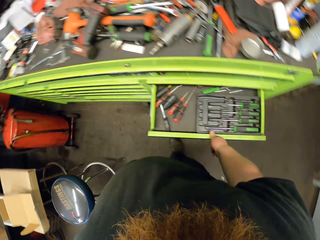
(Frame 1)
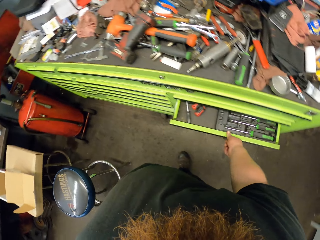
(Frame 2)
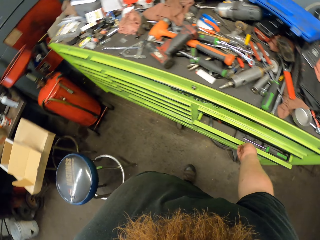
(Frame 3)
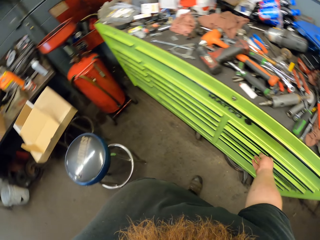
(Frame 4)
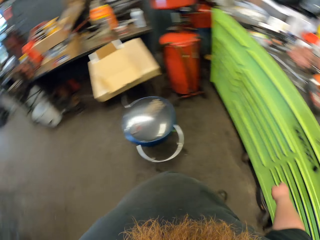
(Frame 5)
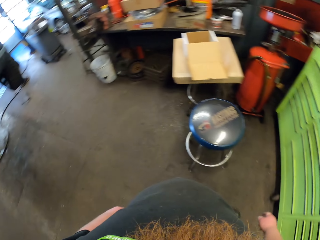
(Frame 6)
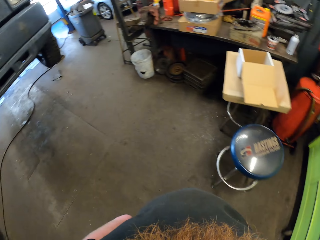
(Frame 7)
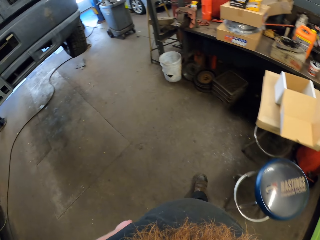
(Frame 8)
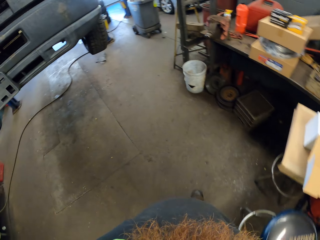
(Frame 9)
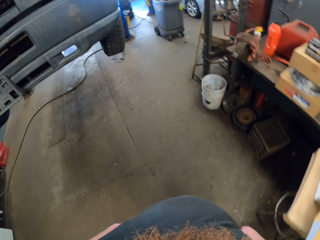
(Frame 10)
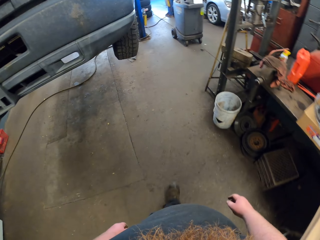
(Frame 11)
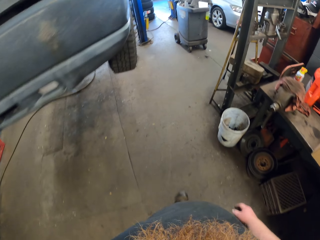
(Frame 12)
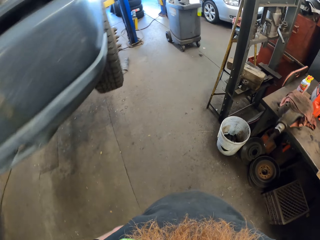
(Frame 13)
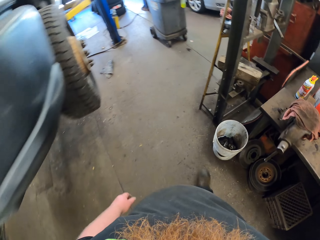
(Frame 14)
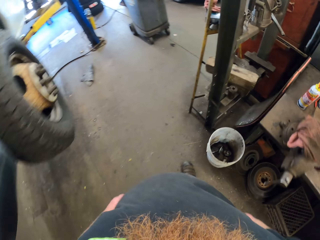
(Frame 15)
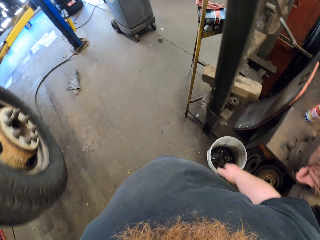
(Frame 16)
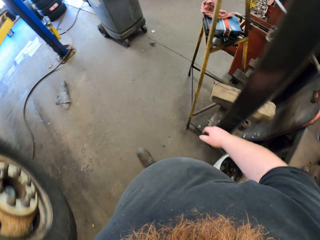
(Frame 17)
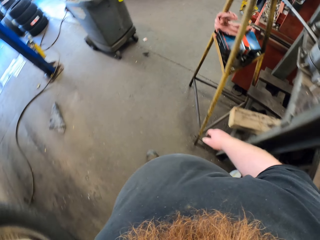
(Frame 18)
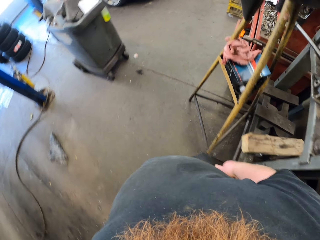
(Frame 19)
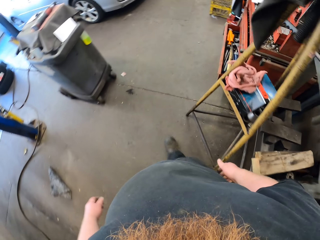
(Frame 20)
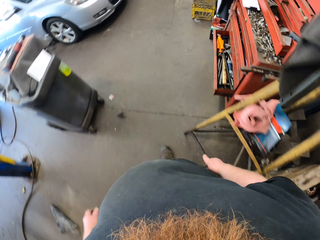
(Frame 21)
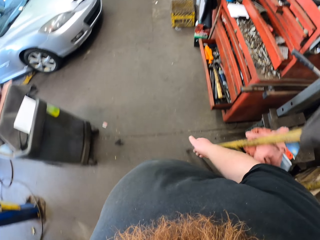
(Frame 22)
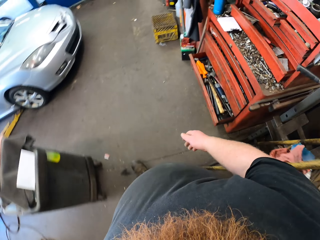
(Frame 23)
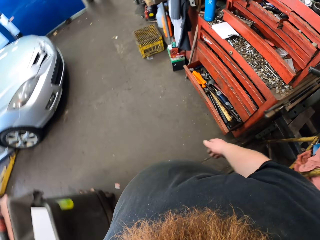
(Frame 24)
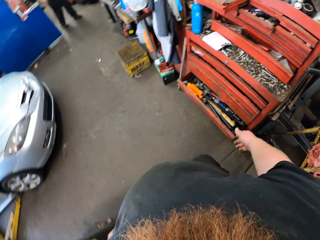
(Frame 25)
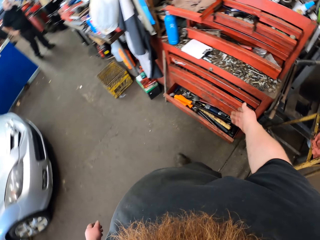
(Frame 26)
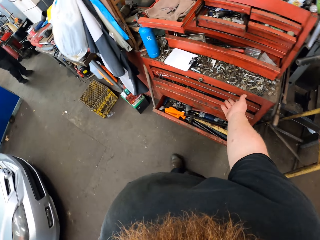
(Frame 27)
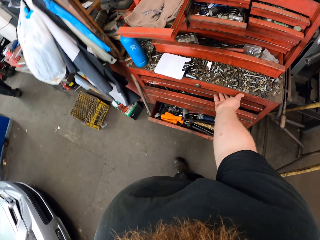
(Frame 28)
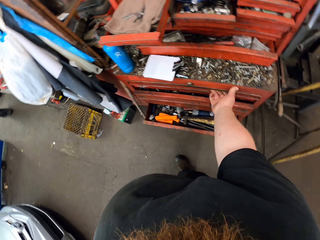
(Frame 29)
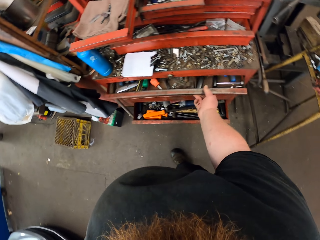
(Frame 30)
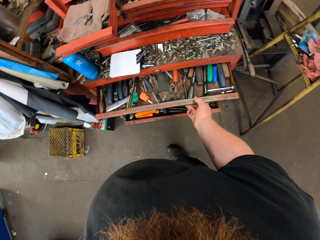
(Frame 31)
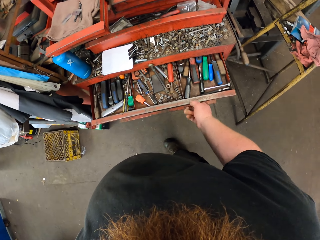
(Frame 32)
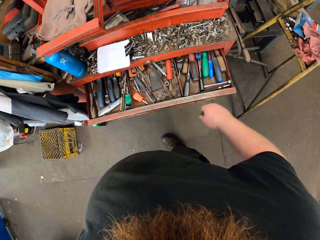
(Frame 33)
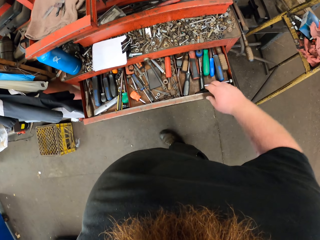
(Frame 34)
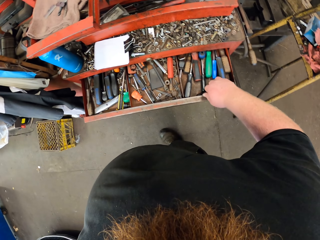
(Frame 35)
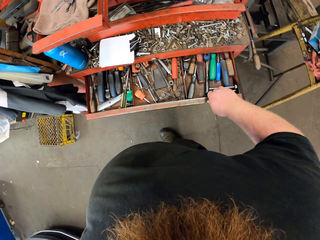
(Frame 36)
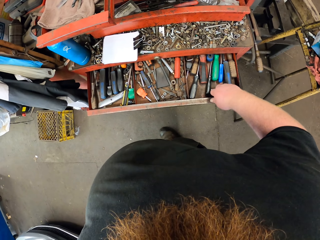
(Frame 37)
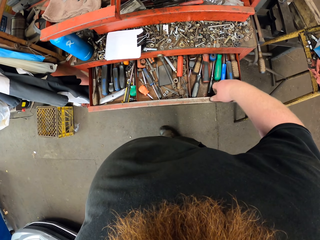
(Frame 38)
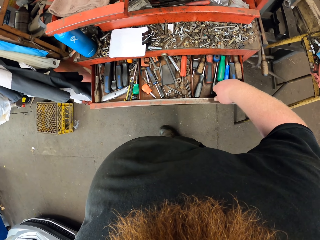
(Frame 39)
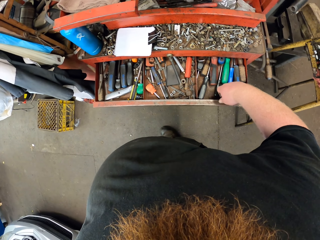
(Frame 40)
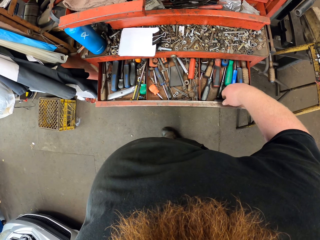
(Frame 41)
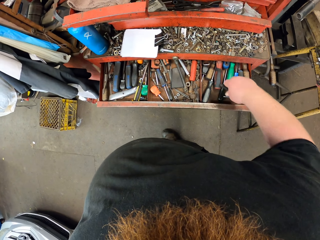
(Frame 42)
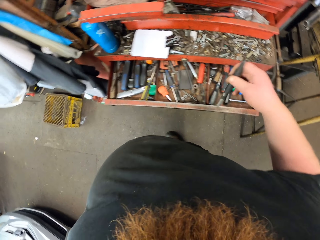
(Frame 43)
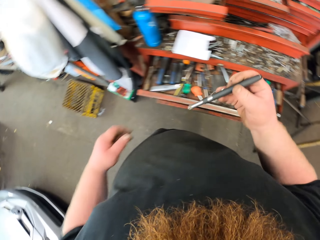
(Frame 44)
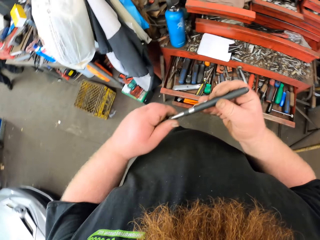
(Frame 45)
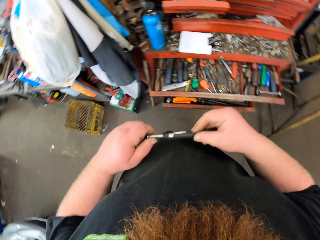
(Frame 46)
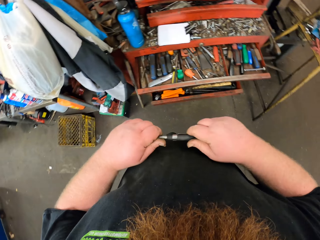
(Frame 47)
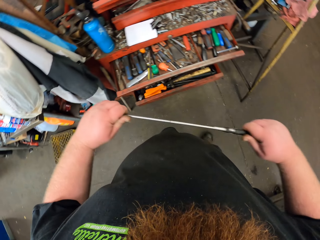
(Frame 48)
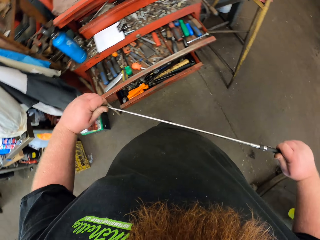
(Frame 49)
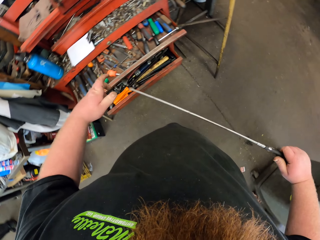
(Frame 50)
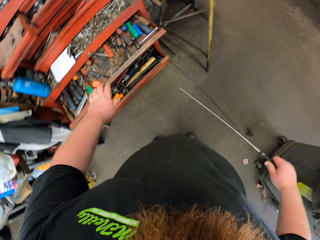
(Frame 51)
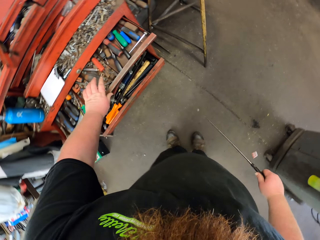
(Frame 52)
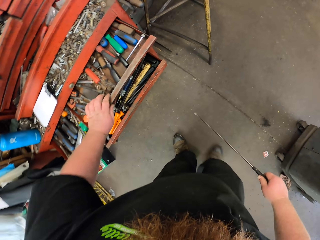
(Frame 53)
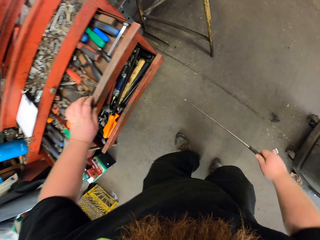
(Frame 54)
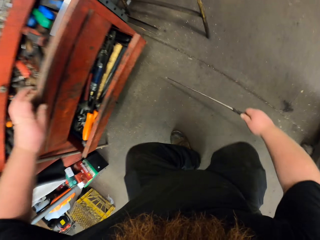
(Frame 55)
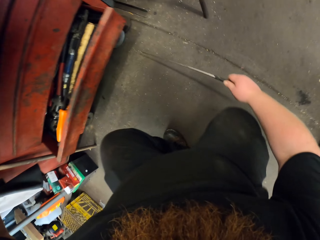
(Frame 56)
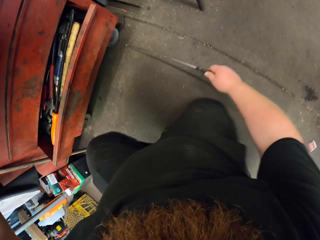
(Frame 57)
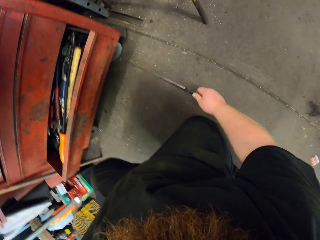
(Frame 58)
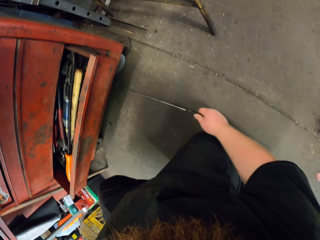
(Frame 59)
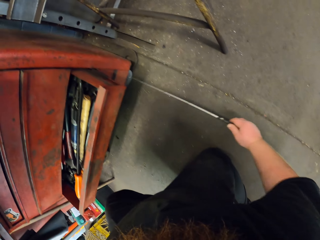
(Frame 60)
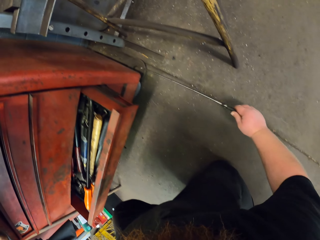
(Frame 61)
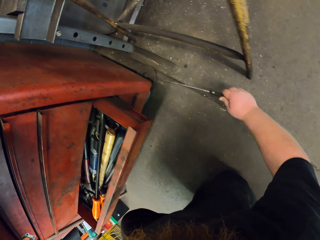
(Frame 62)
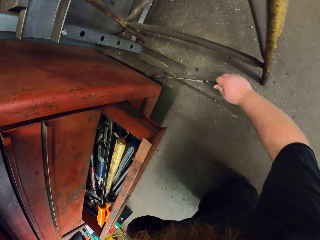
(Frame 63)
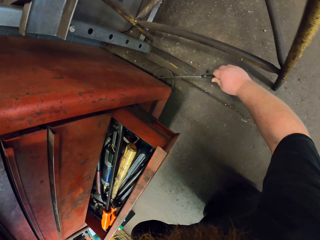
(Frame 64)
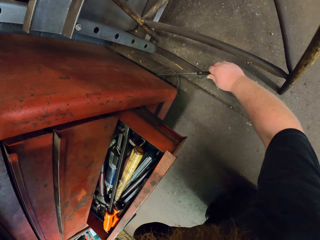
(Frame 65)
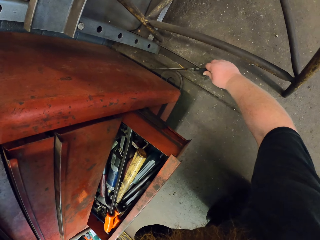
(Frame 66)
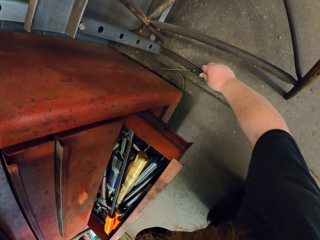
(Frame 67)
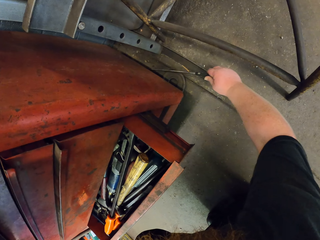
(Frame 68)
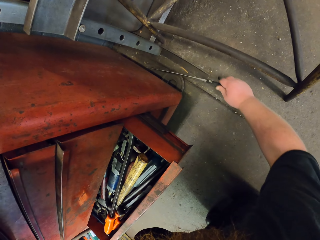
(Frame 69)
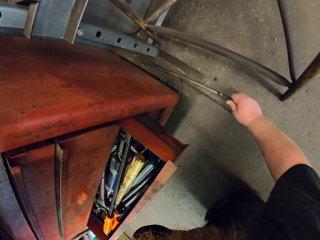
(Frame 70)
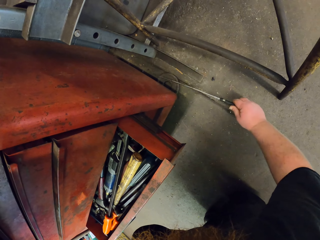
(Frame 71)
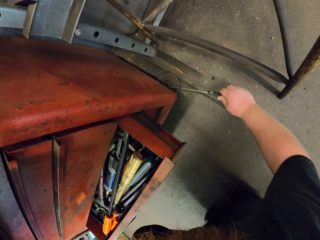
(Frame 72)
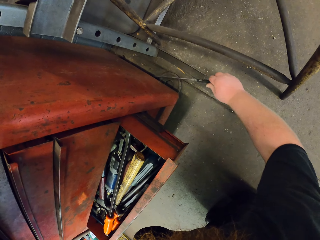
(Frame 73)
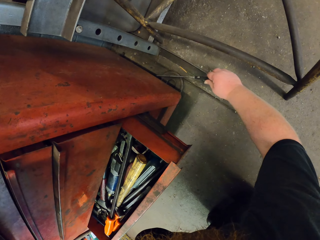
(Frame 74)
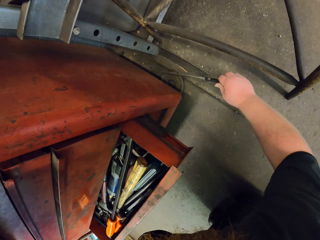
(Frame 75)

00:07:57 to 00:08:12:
The camera wearer closes the drawer with his right hand. He walks. He opens the drawer with his right hand and stops walking. He grabs a screwdriver. He holds something with both hands. He pulls something. He holds the drawer with his left hand. He bends down. He looks at the bolt with something on his right hand.

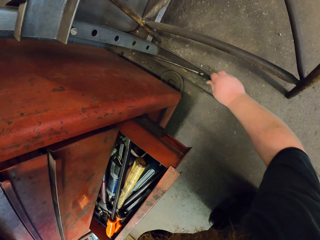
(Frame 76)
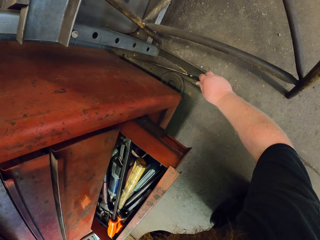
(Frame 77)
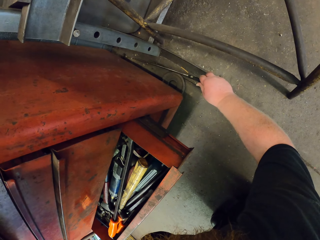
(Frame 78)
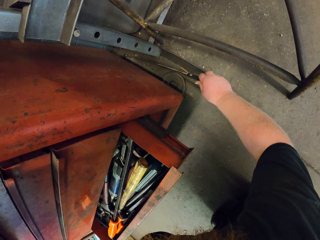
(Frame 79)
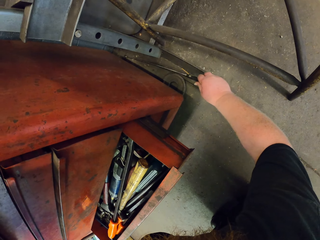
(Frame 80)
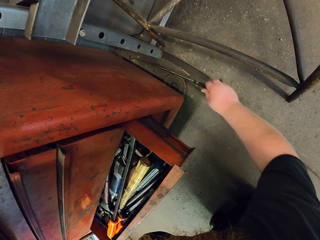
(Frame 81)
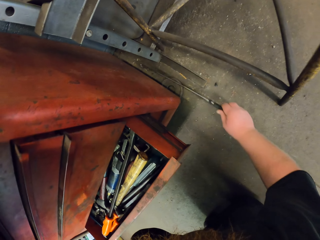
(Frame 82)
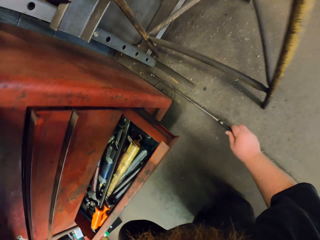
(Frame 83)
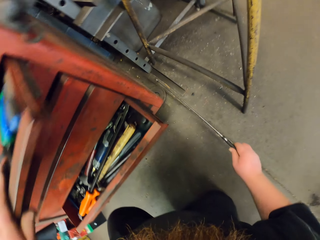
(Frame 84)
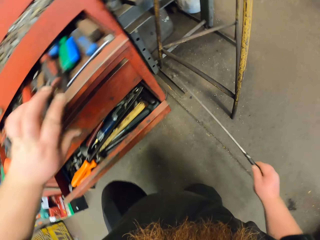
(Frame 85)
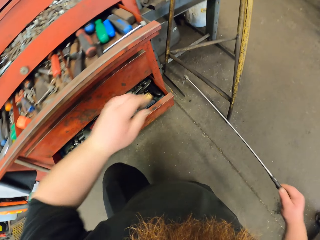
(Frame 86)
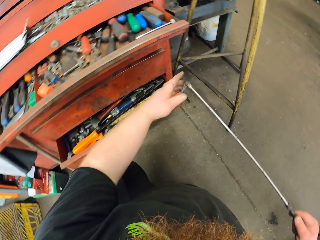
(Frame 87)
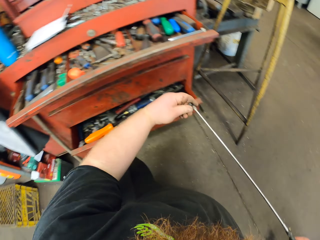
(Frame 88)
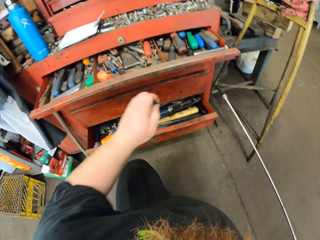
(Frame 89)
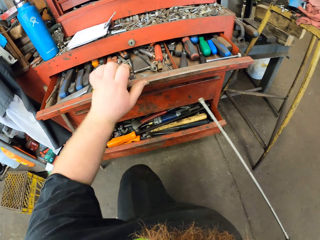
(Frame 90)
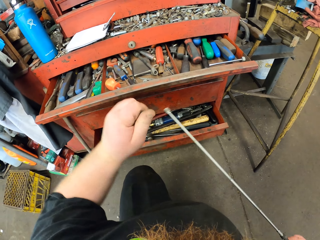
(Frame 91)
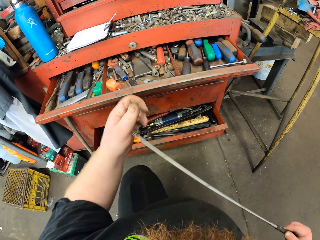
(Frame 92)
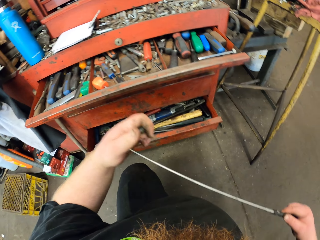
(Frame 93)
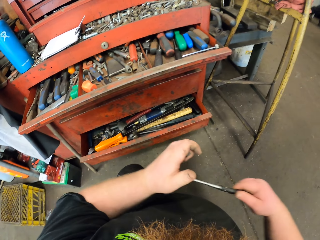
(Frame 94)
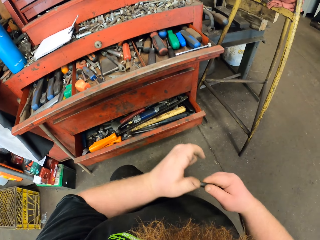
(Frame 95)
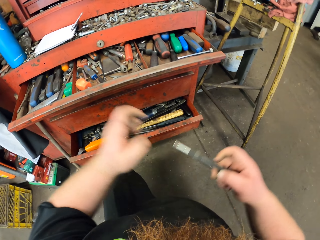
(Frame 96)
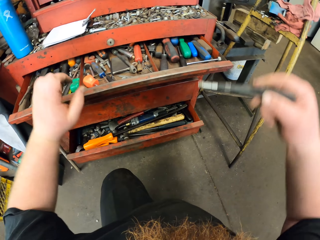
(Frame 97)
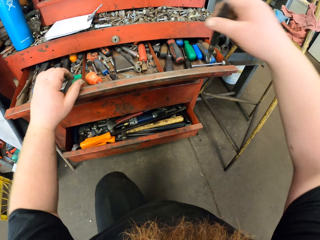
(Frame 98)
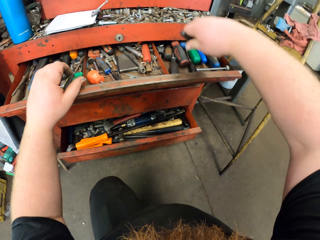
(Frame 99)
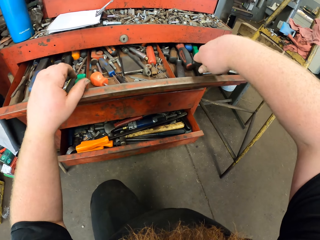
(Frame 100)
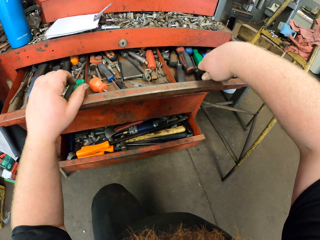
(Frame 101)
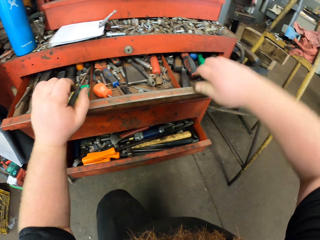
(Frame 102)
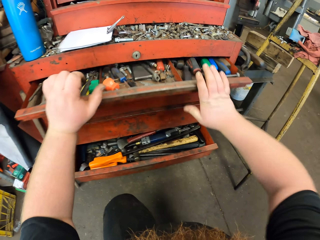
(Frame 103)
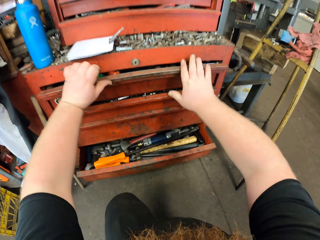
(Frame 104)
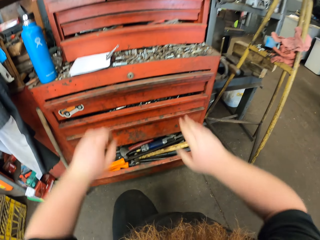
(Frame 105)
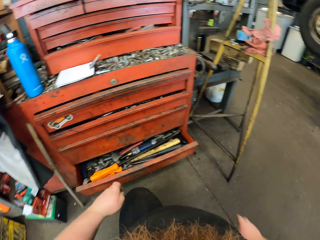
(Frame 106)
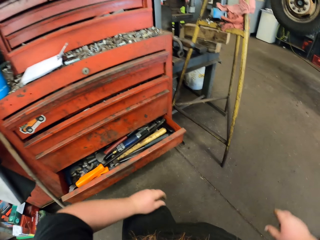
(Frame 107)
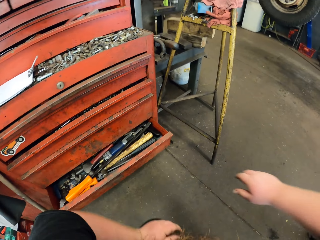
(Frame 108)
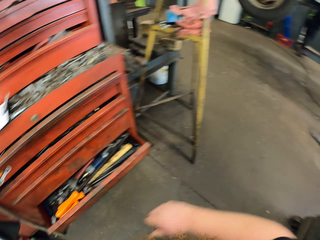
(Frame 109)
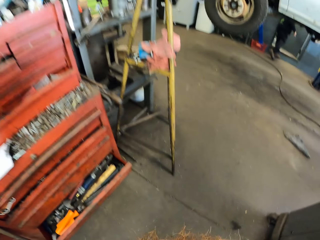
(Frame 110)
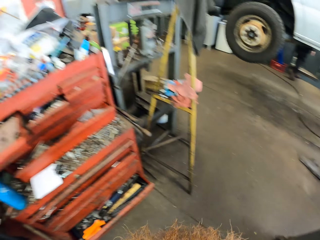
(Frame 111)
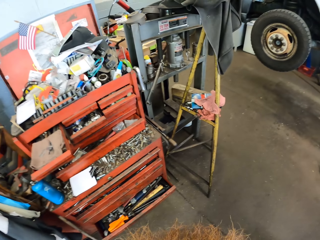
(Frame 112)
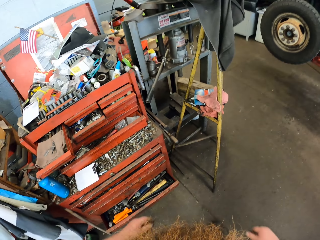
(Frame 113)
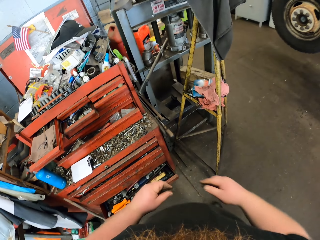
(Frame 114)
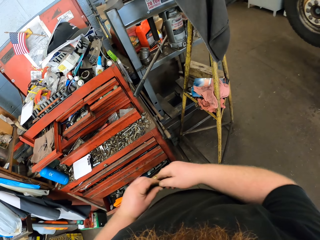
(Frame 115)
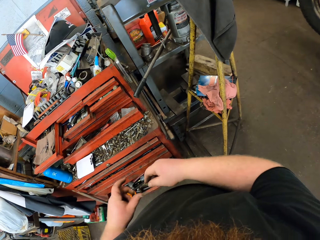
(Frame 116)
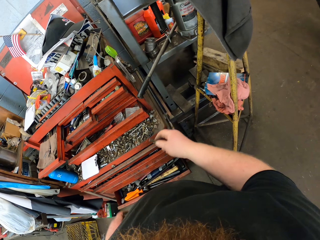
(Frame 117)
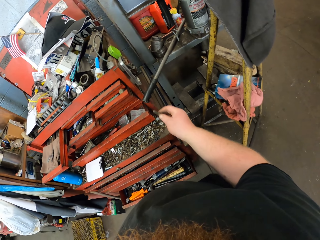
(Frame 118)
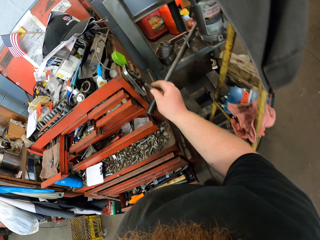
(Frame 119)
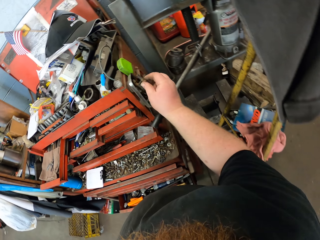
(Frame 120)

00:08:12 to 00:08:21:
The camera wearer picks up the bolt with his left hand. He puts the screwdriver in the drawer. He closes the drawer with both hands. He holds the bolt with his right hand.
